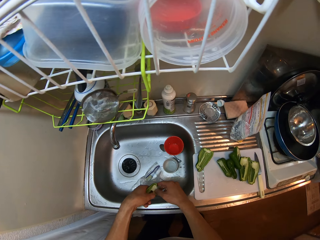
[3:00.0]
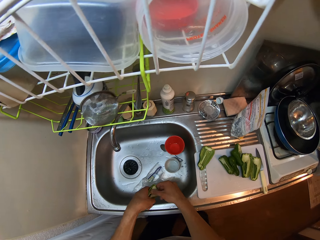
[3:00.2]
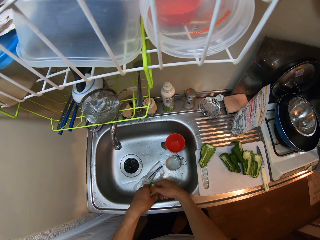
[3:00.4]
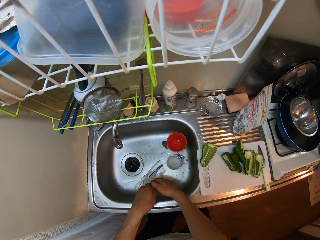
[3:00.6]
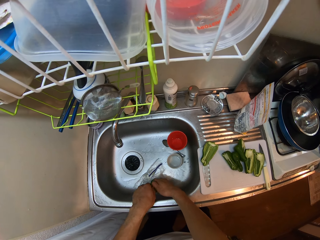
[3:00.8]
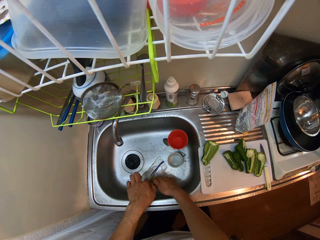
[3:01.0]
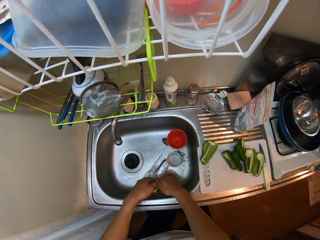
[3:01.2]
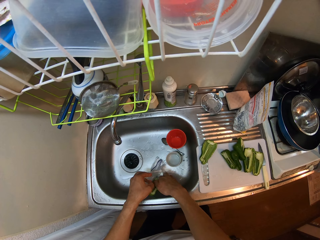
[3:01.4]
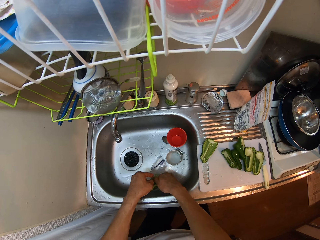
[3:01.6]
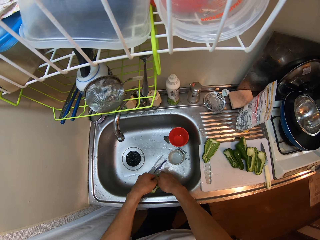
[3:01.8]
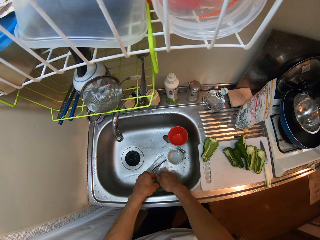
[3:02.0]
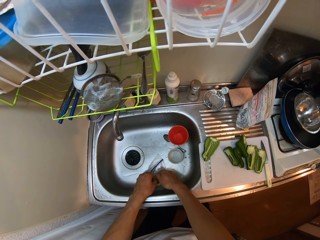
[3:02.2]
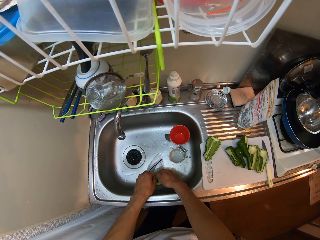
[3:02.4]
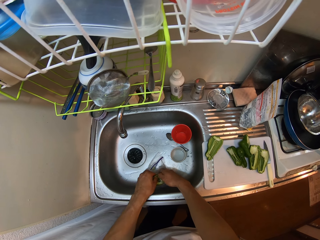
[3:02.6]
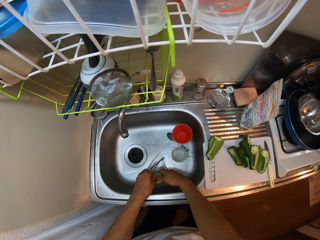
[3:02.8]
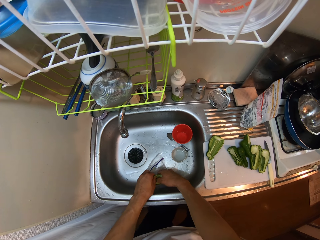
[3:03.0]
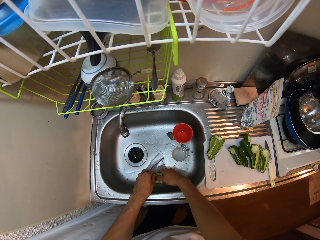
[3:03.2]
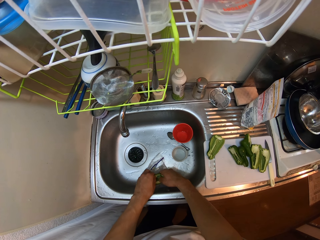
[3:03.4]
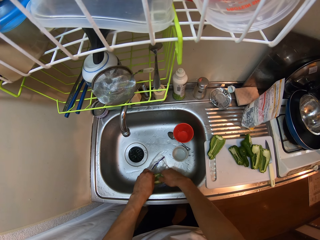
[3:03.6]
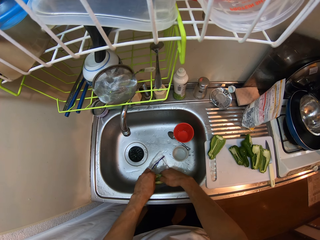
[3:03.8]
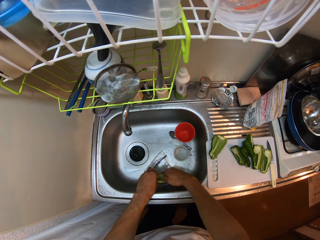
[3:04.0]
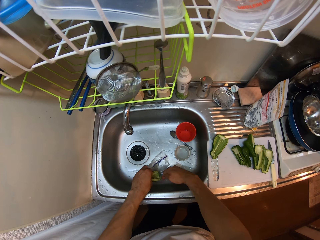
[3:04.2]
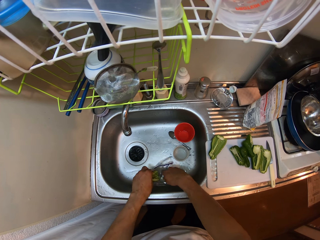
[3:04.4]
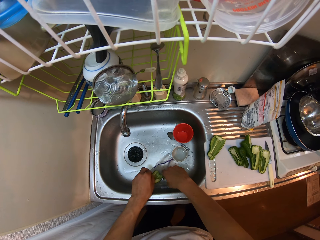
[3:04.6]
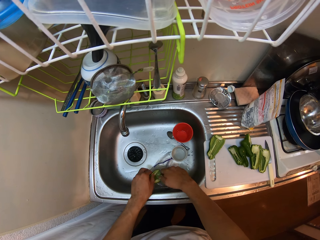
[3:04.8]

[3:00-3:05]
The camera wearer removes the seeds of the green pepper into the nylon. They put the green capsicum piece in a clear vinyl cover. They remove seeds from the green capsicum piece.

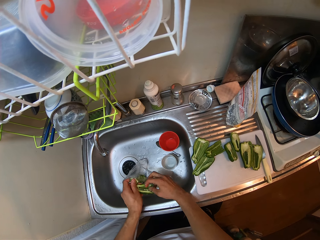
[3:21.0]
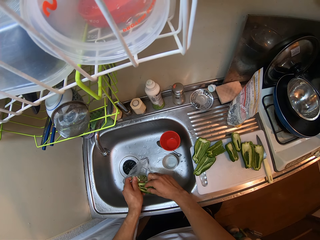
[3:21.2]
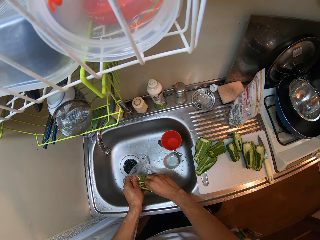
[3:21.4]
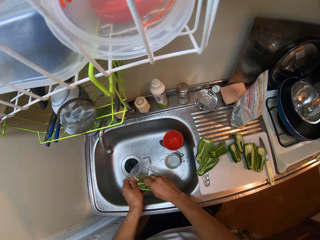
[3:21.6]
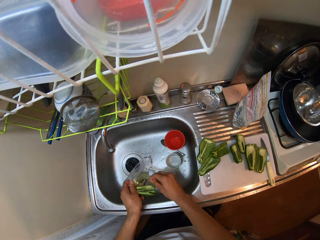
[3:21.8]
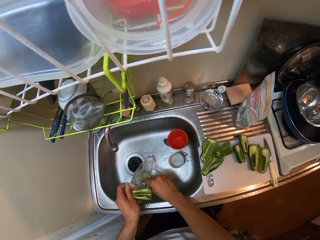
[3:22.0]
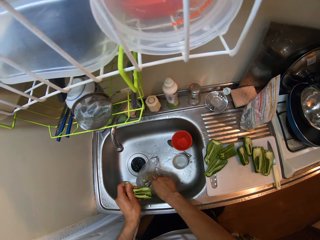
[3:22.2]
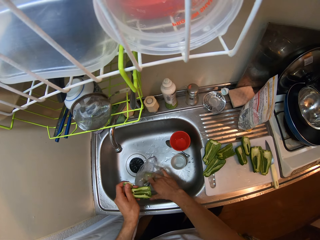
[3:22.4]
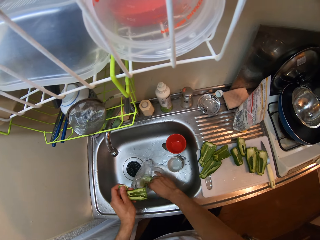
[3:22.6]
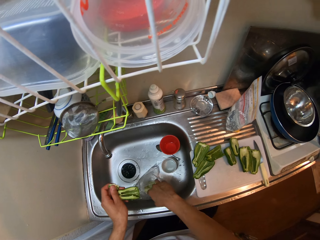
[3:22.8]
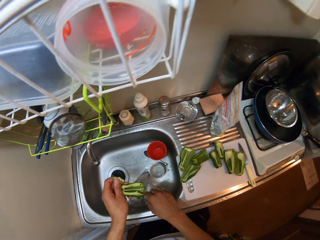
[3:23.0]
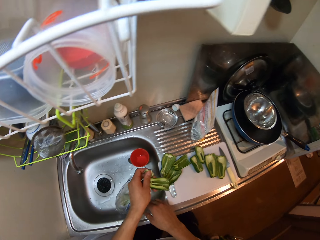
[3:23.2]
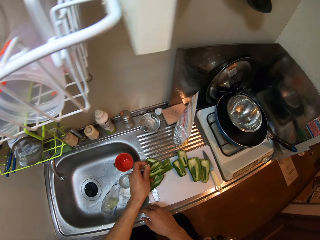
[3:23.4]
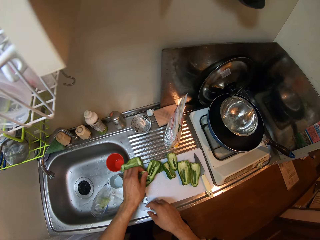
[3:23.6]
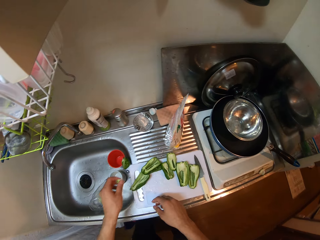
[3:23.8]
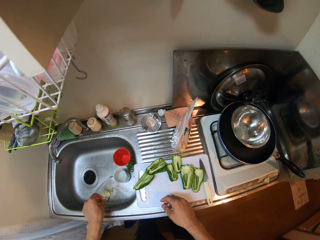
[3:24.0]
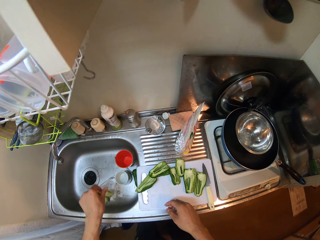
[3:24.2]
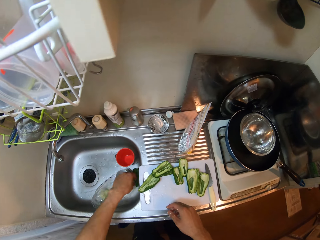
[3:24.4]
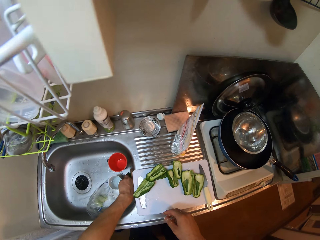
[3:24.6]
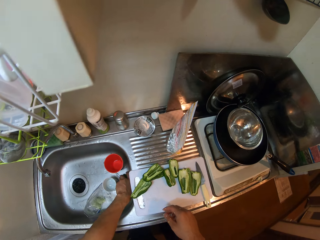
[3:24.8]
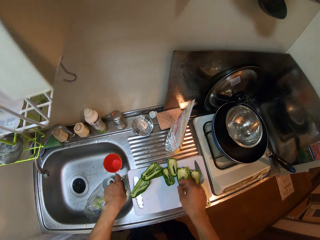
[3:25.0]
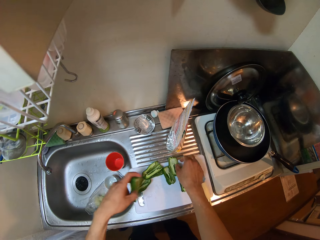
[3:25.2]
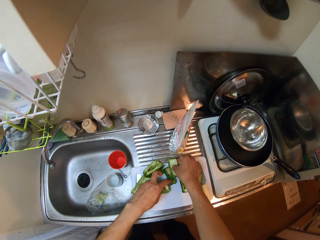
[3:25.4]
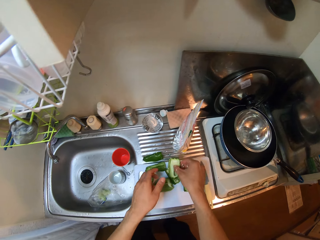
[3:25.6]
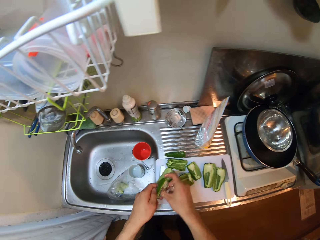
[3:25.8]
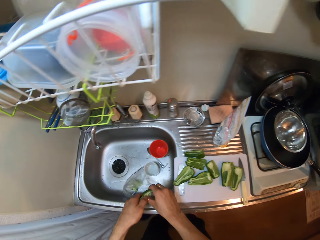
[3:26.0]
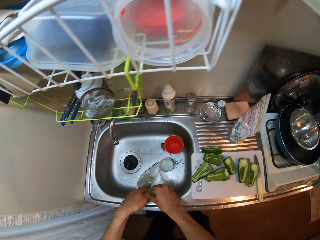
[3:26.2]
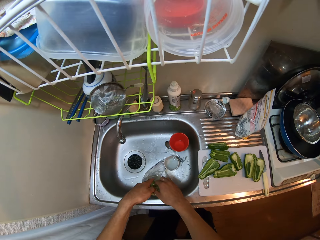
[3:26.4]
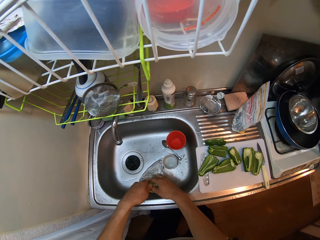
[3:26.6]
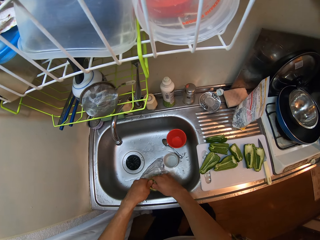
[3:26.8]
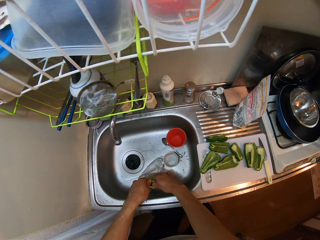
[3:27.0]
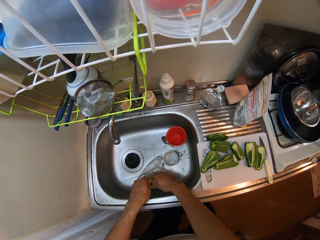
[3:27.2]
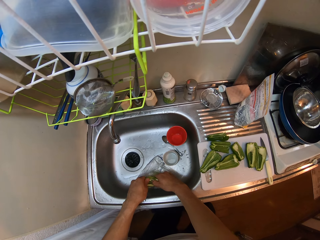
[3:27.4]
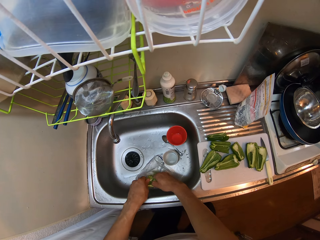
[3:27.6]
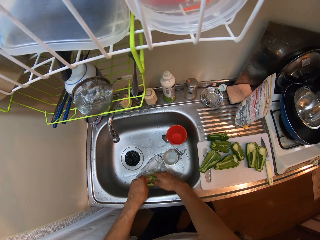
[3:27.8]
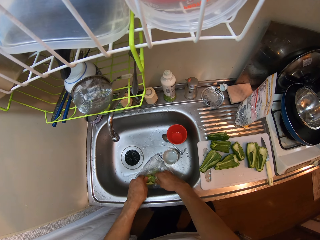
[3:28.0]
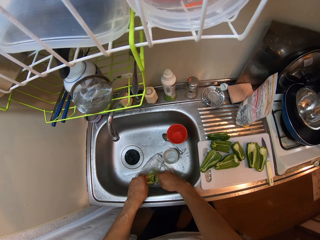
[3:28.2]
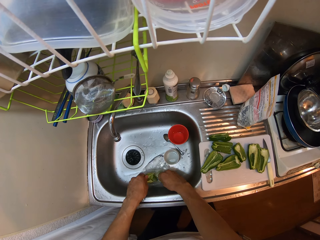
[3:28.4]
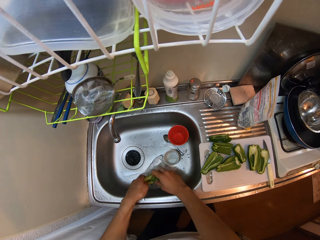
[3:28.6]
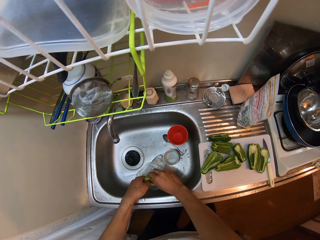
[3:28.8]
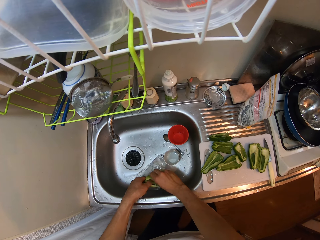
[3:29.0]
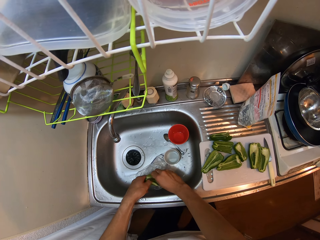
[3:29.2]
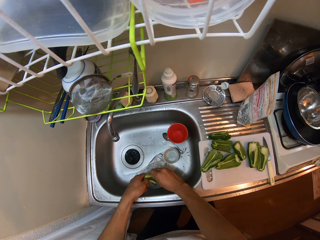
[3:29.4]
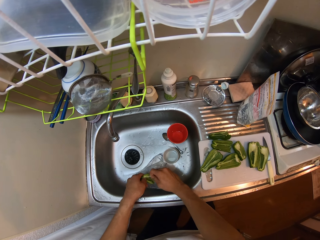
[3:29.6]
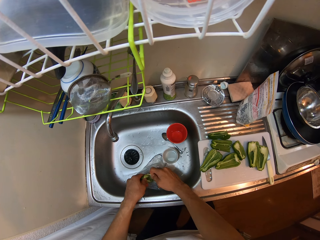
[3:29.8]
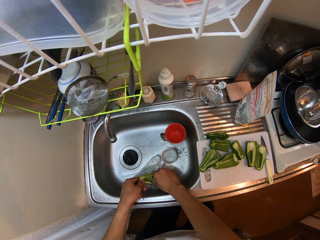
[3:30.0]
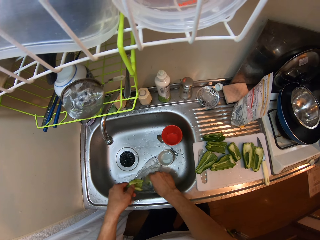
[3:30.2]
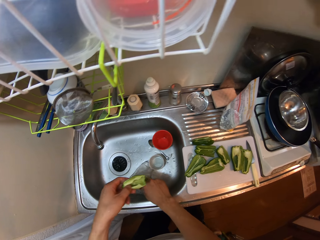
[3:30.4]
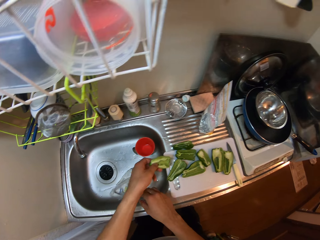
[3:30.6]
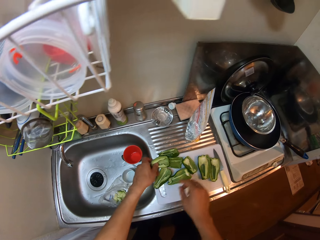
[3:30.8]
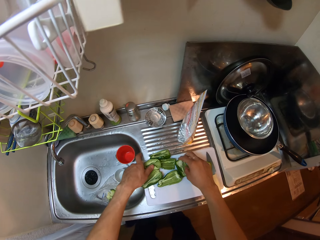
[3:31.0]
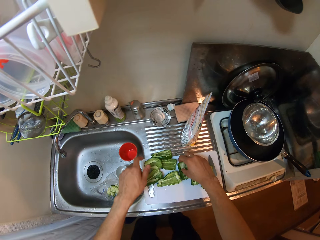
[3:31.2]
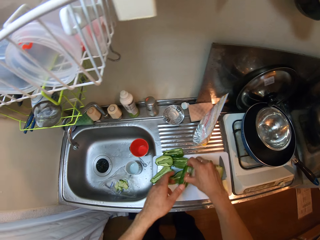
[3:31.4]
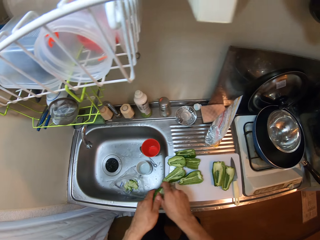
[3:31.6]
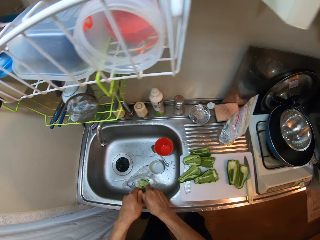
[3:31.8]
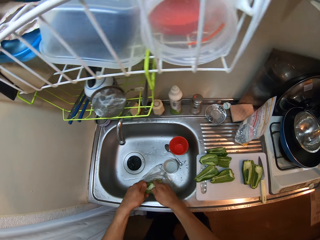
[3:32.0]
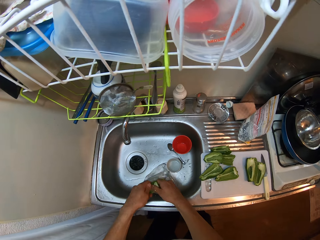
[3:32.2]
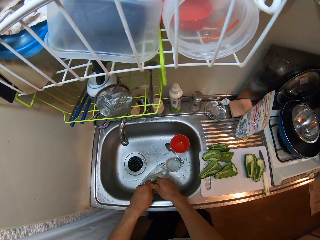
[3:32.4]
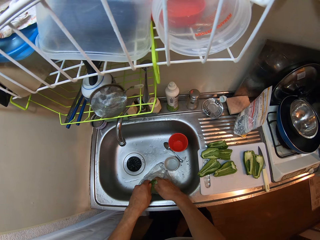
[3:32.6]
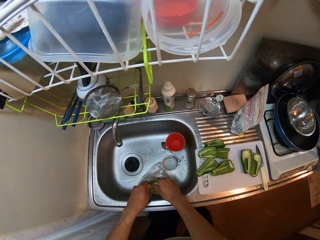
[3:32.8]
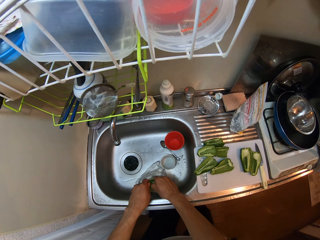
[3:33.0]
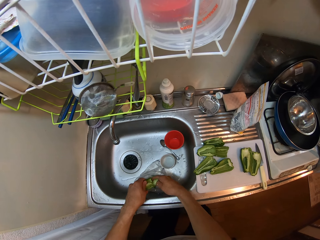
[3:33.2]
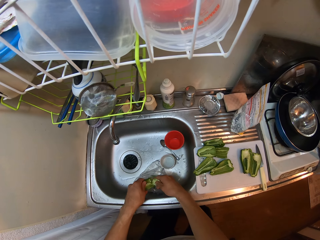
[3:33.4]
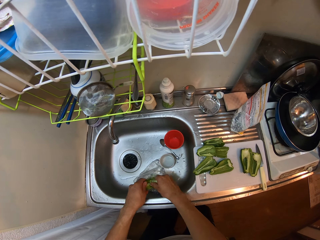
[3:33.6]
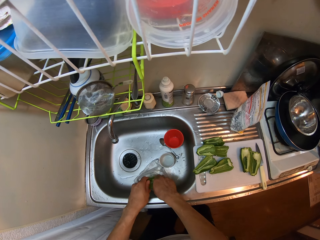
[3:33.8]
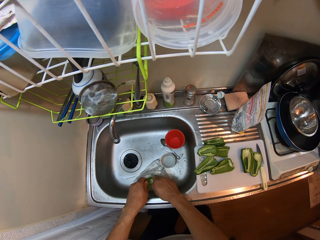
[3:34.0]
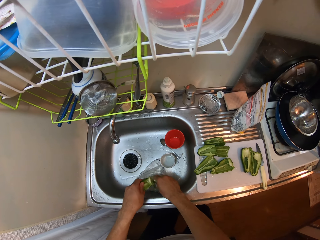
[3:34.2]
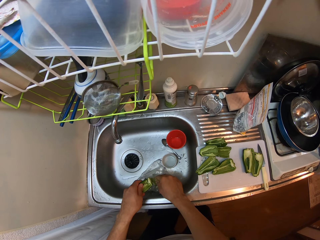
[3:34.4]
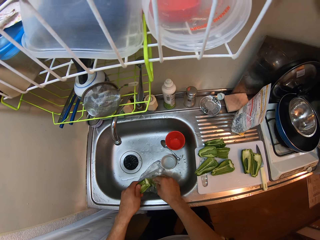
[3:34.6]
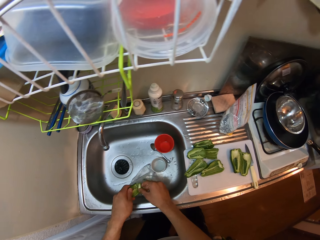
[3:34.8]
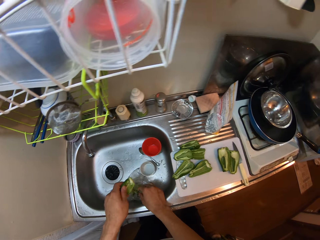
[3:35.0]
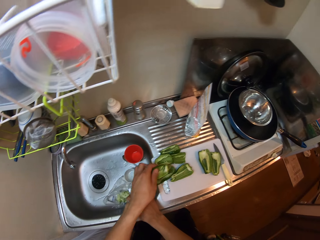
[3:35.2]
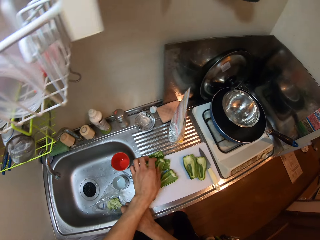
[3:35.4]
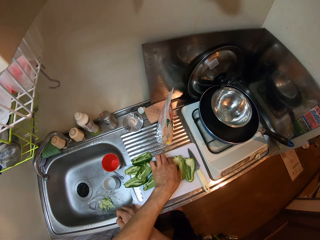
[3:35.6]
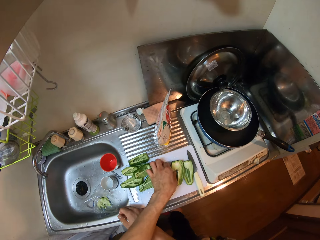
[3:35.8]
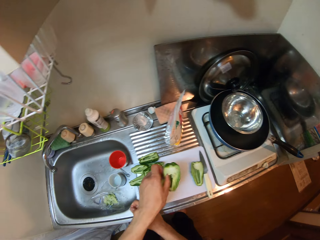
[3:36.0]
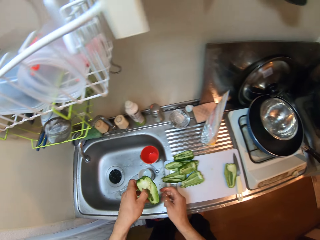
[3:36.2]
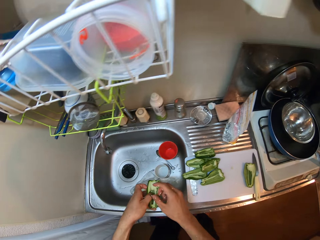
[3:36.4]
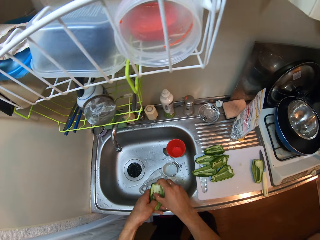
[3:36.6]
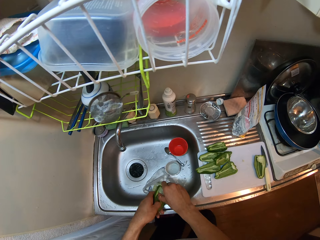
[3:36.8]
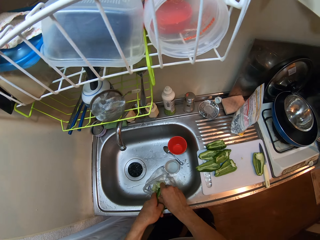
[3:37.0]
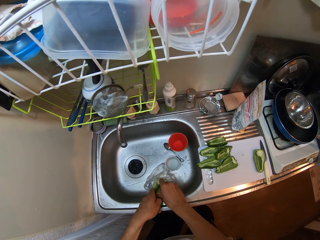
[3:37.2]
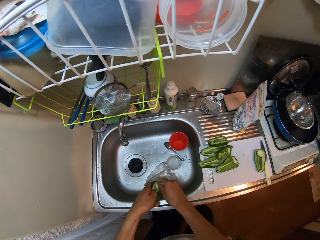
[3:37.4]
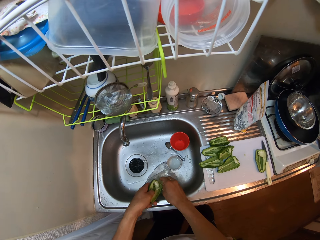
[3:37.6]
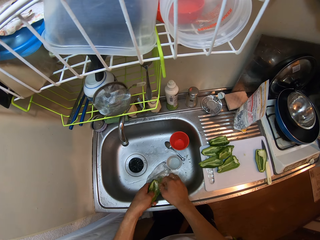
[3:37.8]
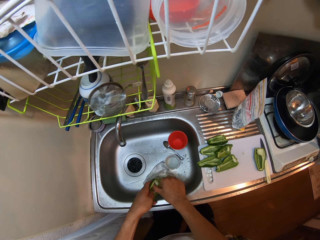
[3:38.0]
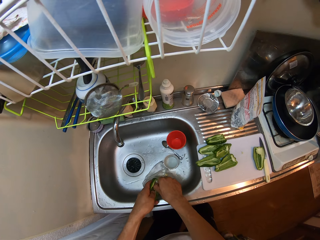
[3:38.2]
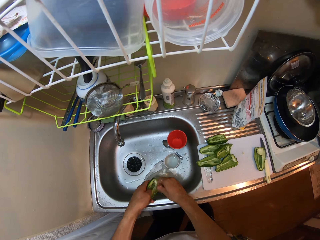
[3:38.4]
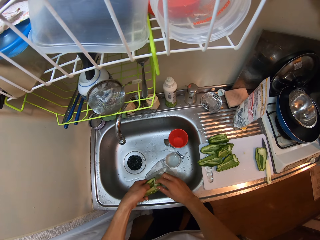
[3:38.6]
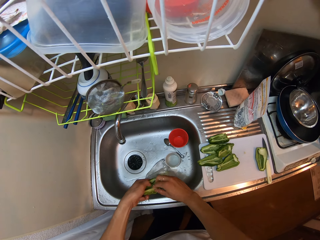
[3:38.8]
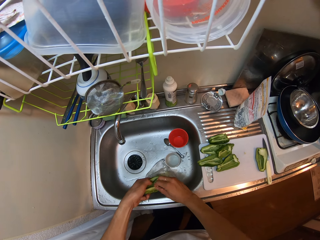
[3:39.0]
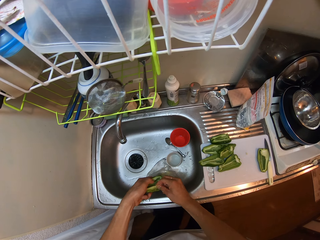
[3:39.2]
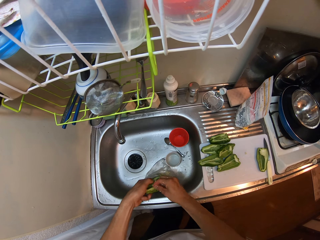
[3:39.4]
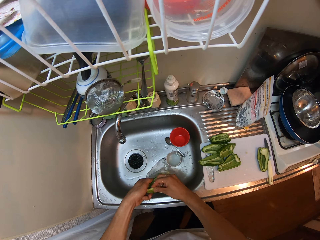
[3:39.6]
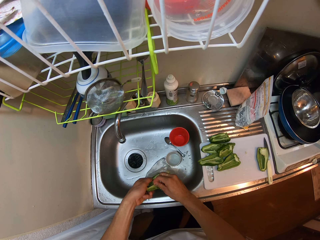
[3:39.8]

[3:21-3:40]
The camera wearer removes seeds from the green capsicum piece. They drop the green capsicum seeds in a clear vinyl cover. They move the clear vinyl cover on a sink. They place the green capsicum piece on a chopping board. They drop a green capsicum in the sink. They pick the green capsicum from the sink. They place the green capsicum piece on the chopping board. They pick another green capsicum piece from the chopping board. They remove the seeds of the green pepper into the nylon in the sink. They put the green capsicum piece in the clear vinyl cover. They drop the green capsicum seeds in the clear vinyl cover. They remove seeds from the green capsicum piece. They drop the green capsicum seeds in the clear vinyl cover. They place the green capsicum piece on the chopping board. They pick another green capsicum piece from the chopping board. They remove the seeds of the green pepper into the nylon in the sink. They drop the green capsicum seeds in the clear vinyl cover. They place the green capsicum piece on the chopping board. They pick another green capsicum piece from the chopping board. They remove the seeds of the green pepper into the nylon in the sink. They drop the green capsicum seeds in the clear vinyl cover. They remove seeds from the green capsicum piece.
